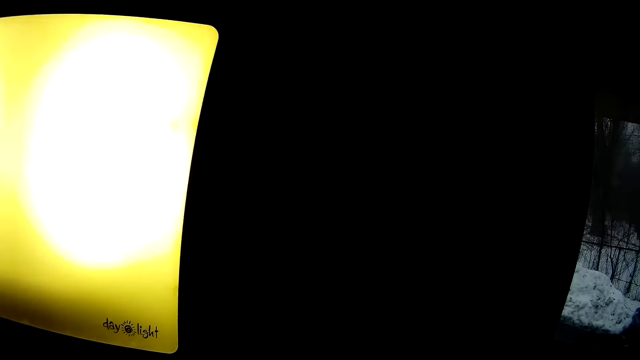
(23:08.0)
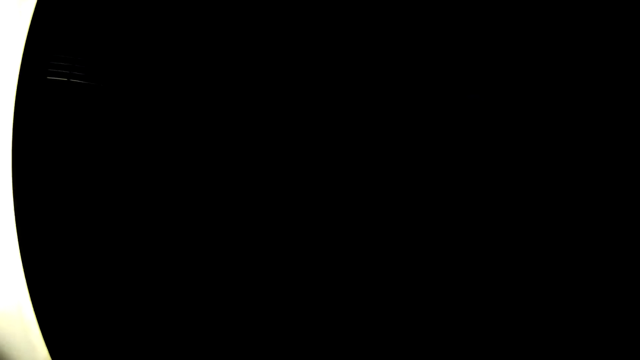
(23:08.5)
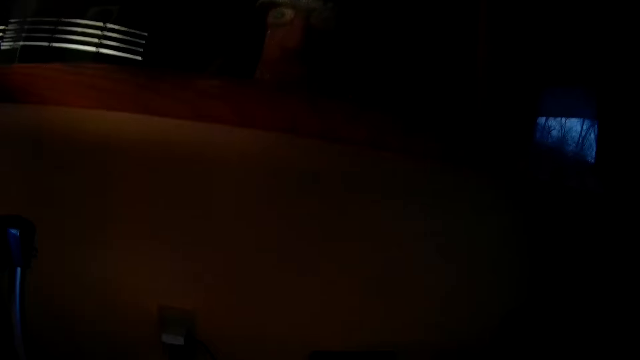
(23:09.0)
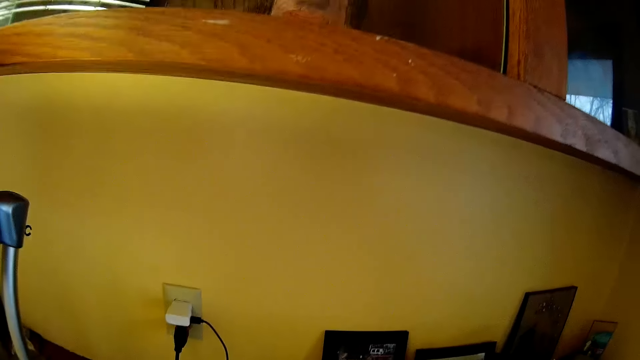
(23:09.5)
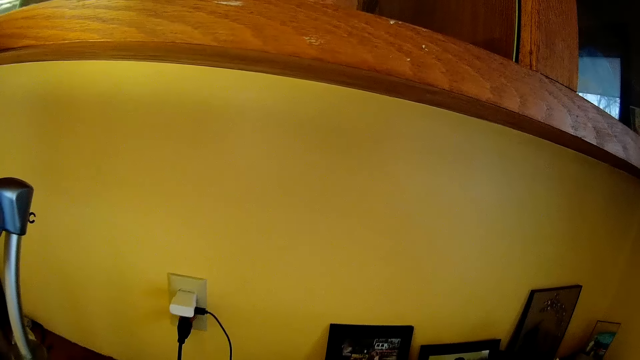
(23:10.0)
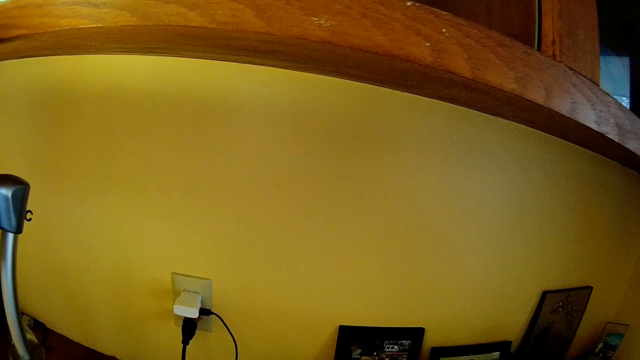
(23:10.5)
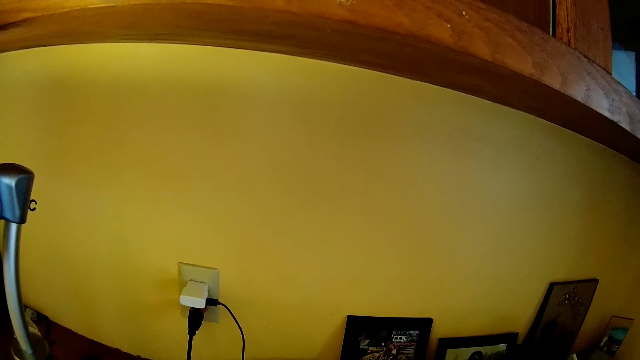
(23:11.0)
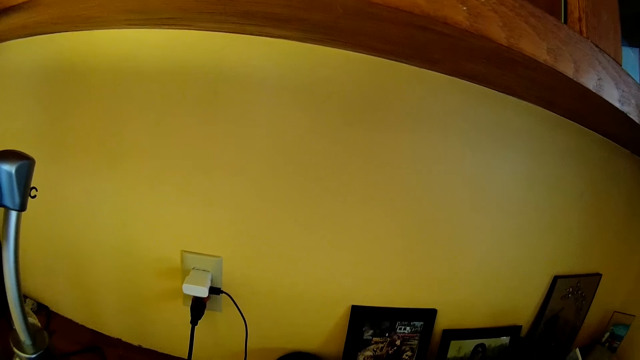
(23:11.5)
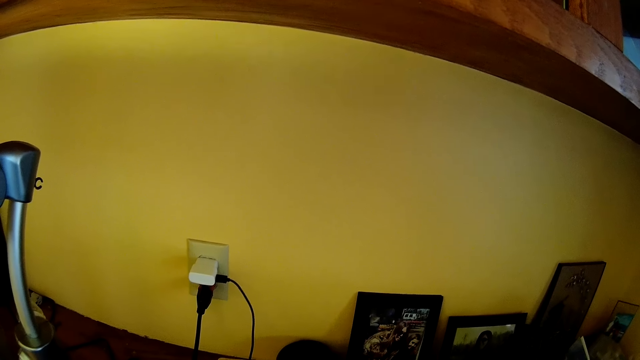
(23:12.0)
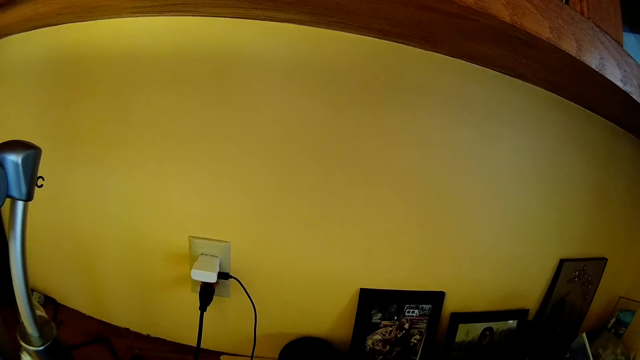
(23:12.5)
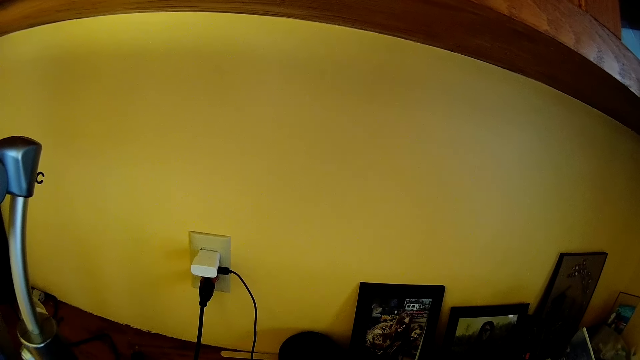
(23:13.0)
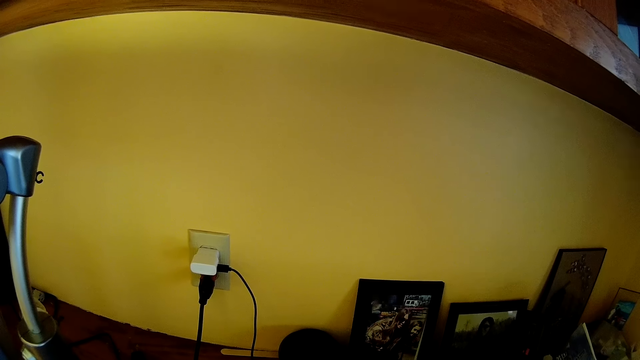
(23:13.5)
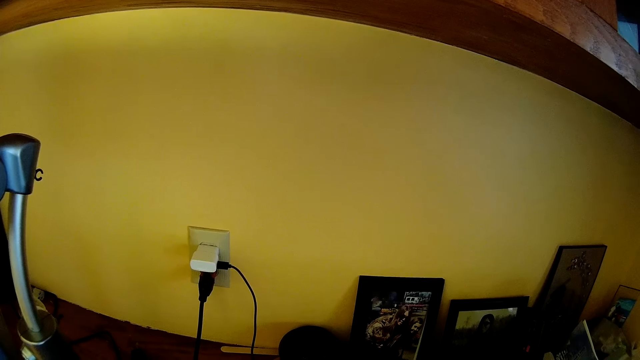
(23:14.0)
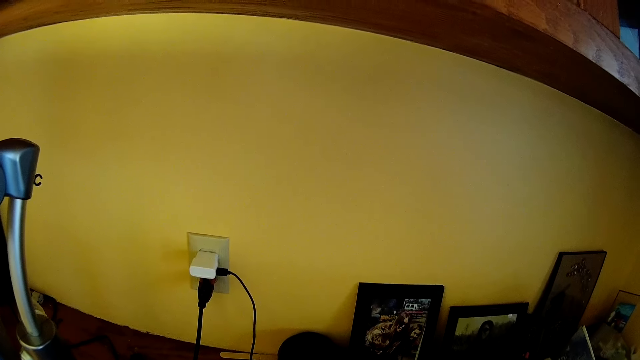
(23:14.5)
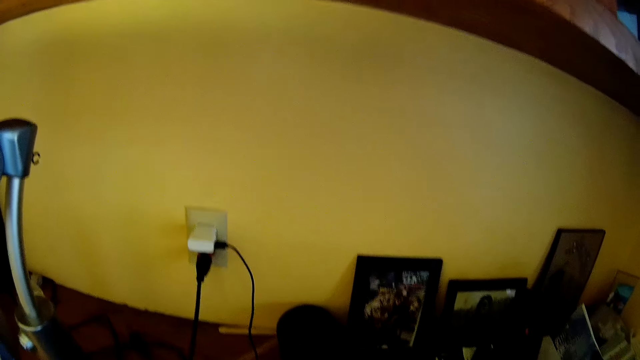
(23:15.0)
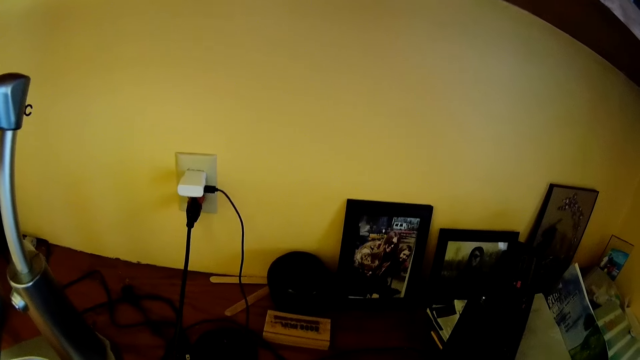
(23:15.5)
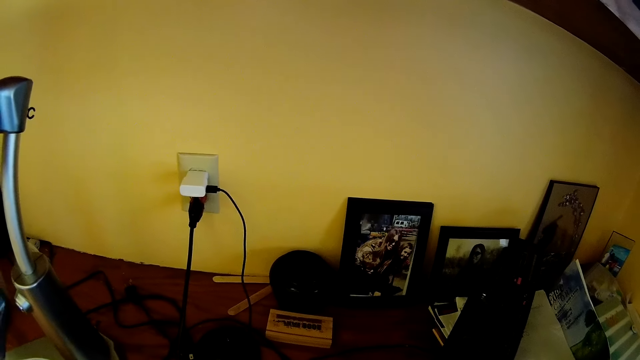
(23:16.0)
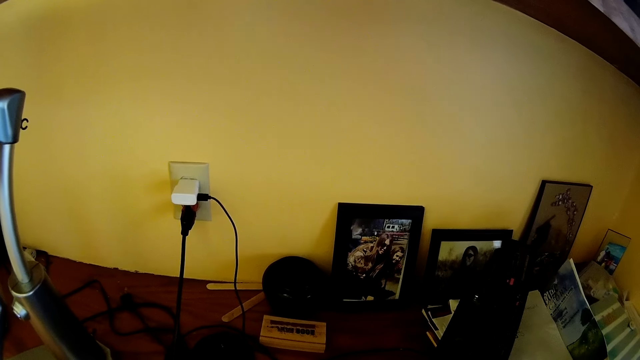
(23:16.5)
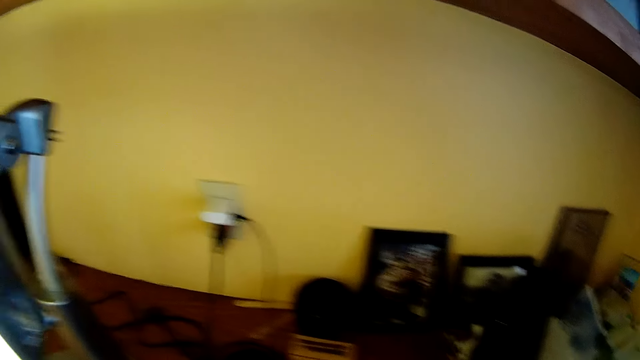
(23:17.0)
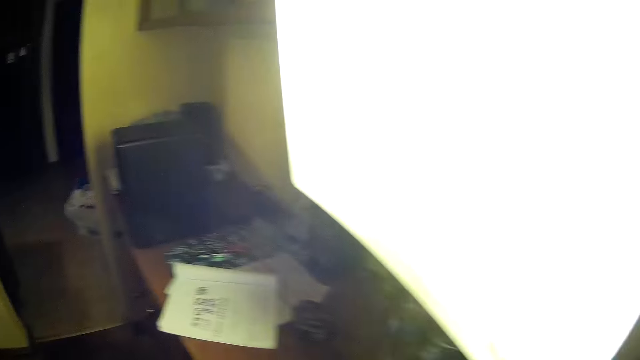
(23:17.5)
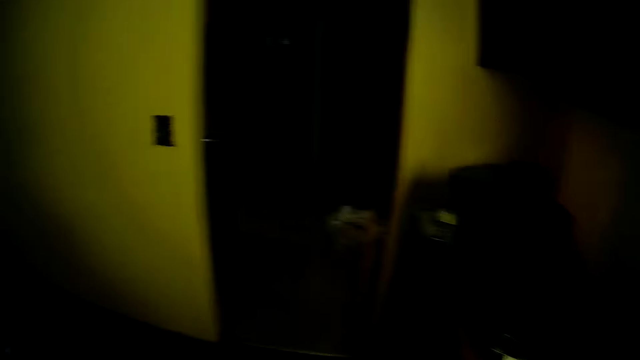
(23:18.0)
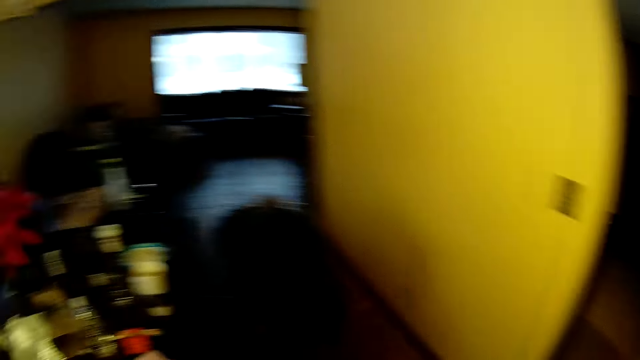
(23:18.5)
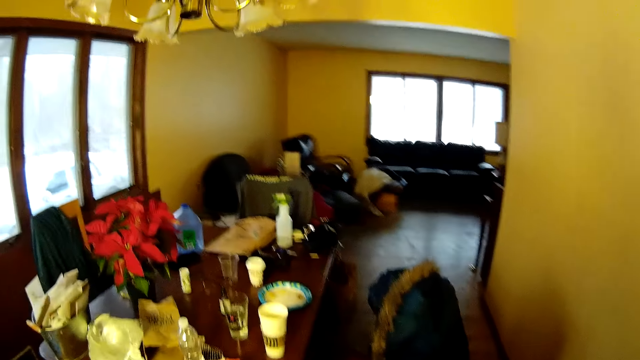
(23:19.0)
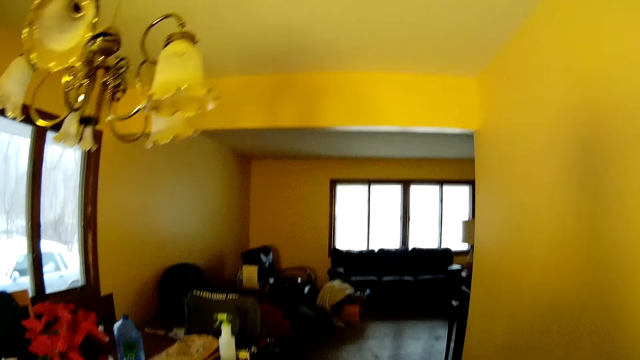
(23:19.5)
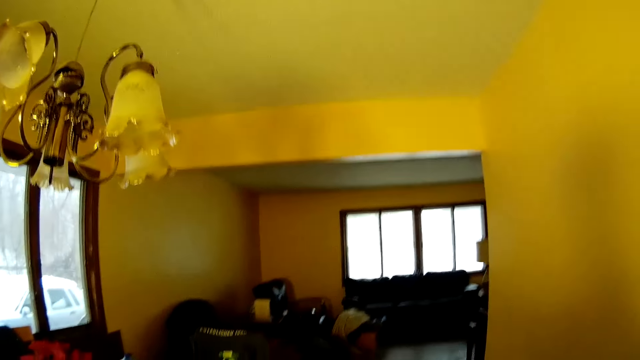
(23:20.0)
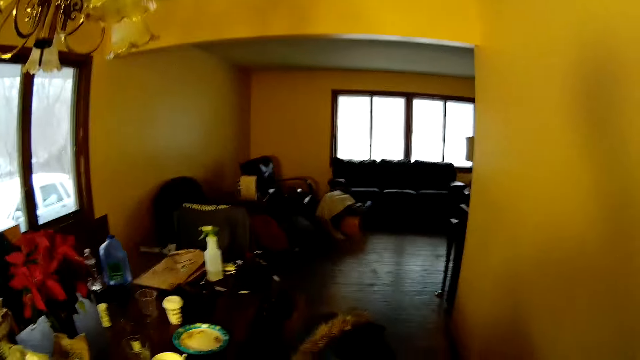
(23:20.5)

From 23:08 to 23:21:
The camera wearer walks around the house. They stand beside a table. They walk around the house.

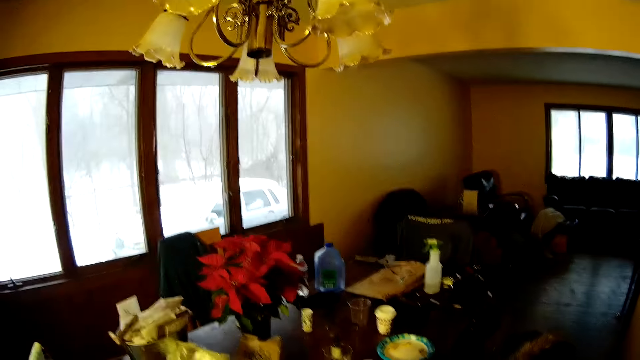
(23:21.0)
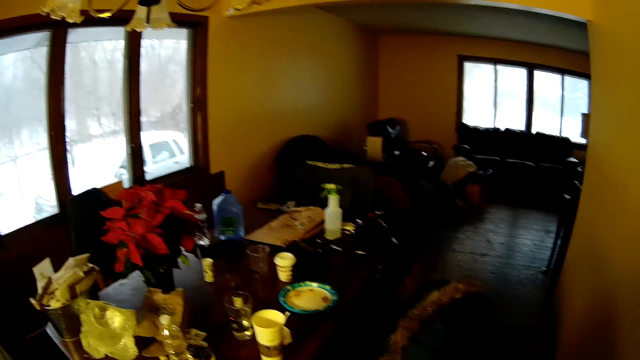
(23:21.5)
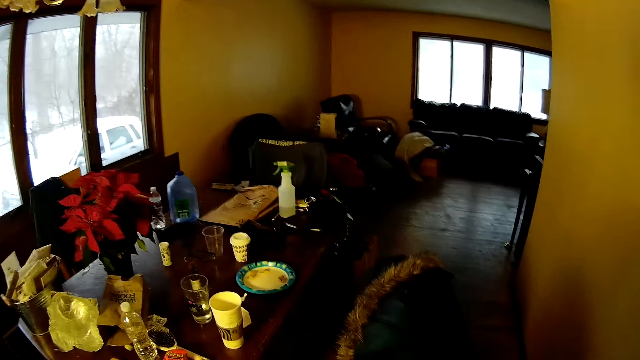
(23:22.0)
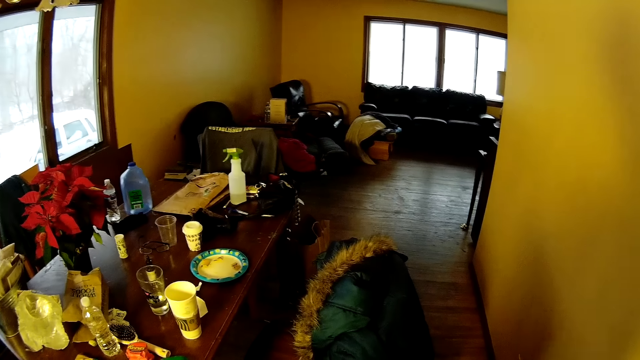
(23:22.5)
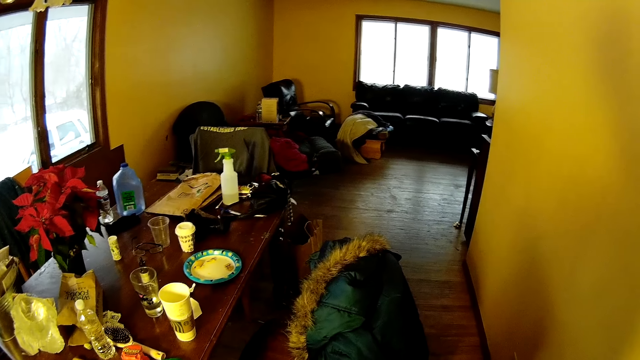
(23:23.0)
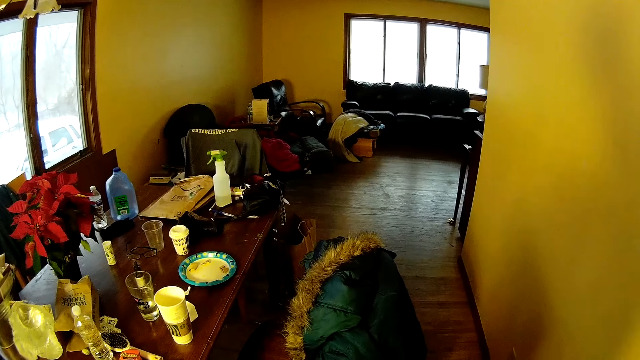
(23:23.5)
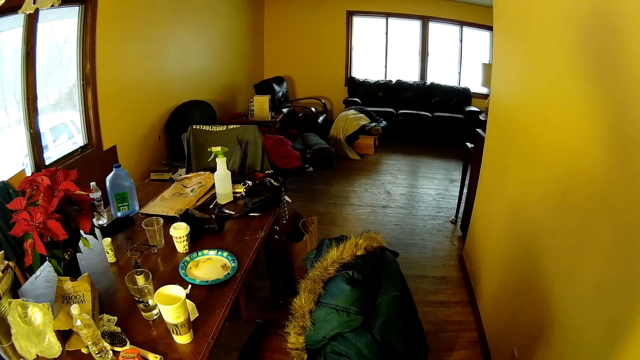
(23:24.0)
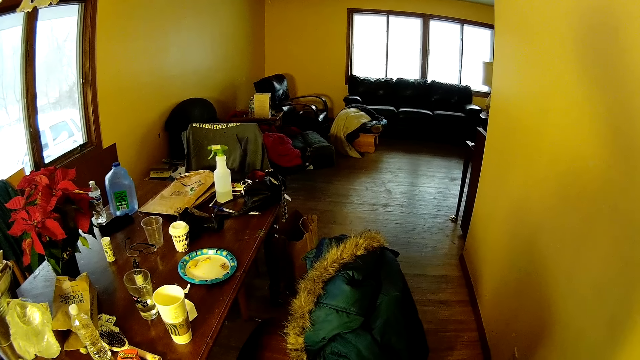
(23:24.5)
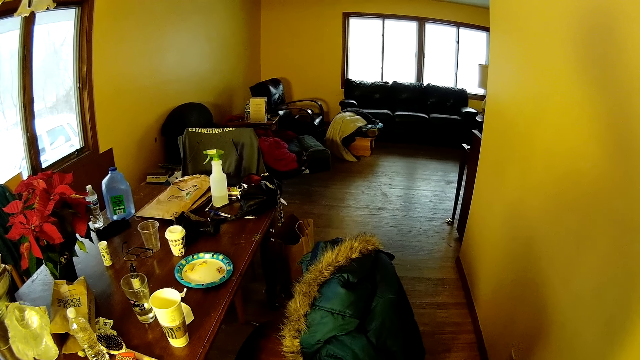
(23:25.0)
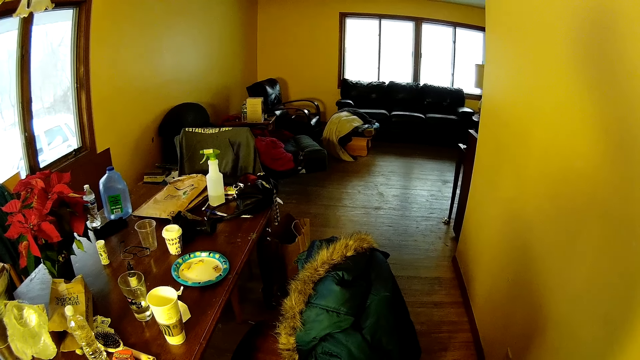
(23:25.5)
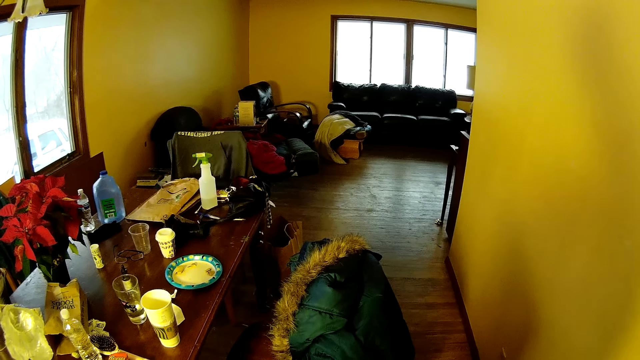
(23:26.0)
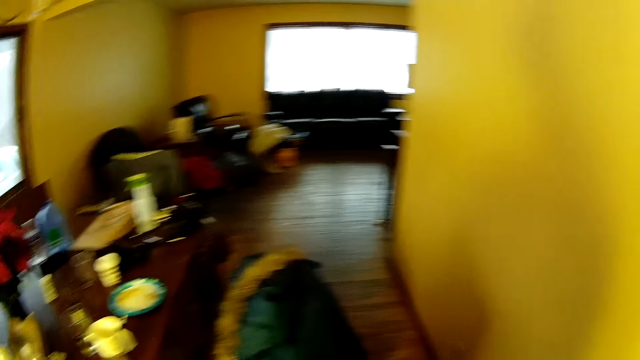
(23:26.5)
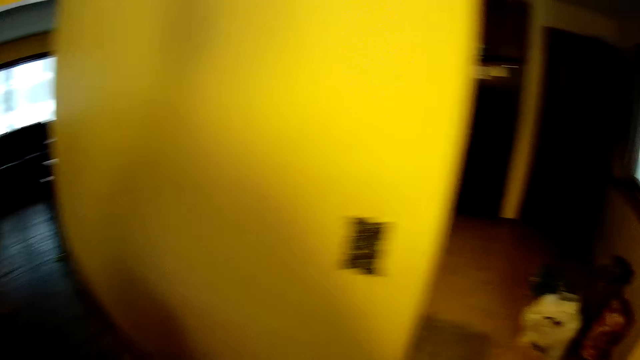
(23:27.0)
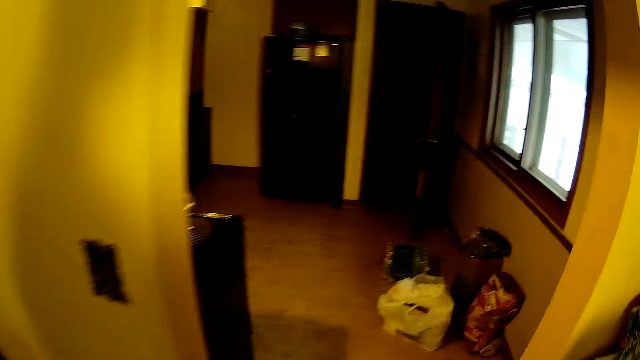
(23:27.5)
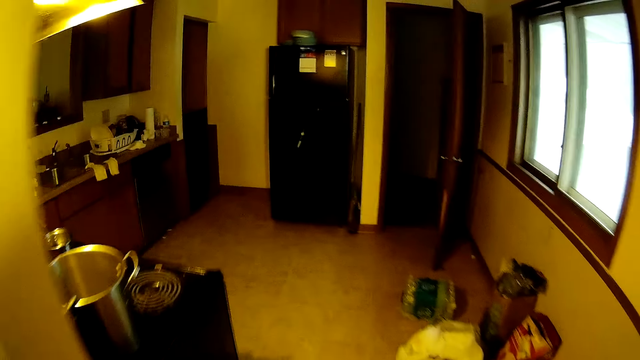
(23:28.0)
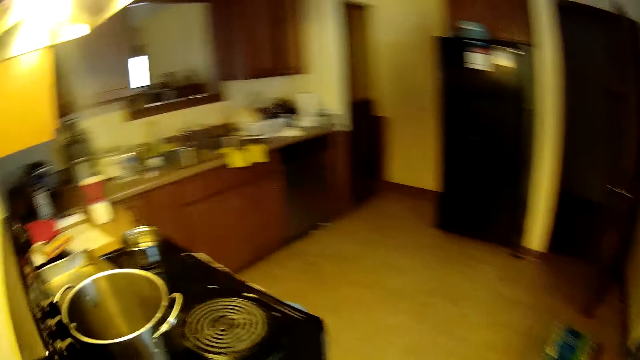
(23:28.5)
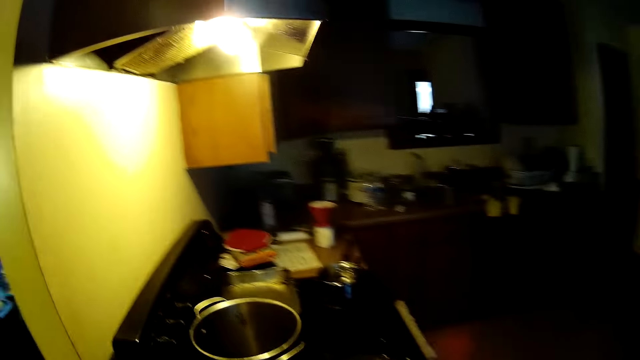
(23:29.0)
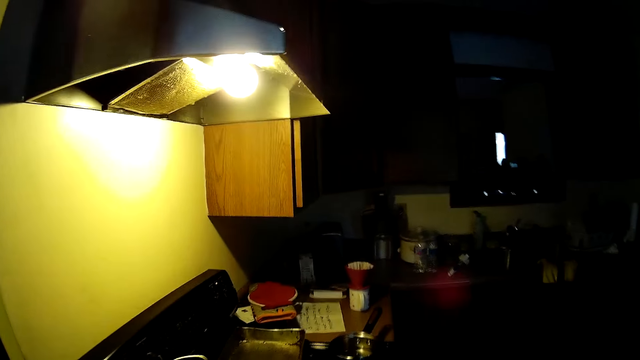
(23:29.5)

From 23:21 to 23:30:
The camera wearer looks around the house. They walk in to the kitchen.
